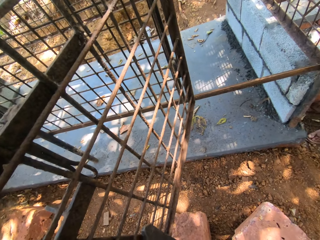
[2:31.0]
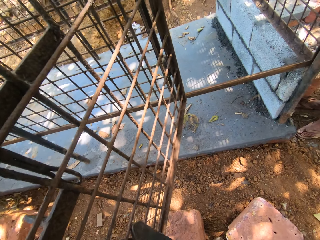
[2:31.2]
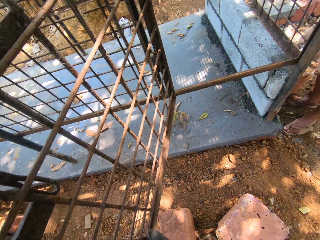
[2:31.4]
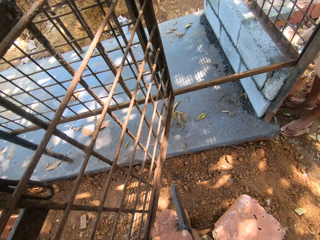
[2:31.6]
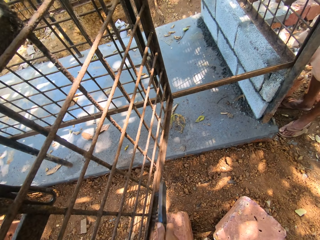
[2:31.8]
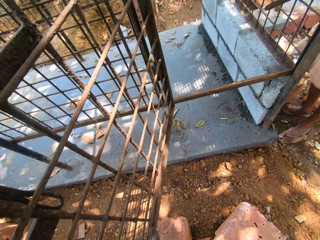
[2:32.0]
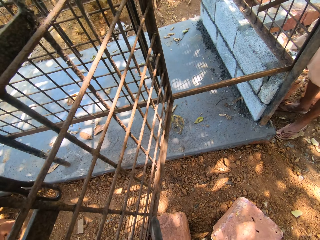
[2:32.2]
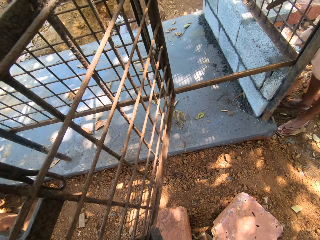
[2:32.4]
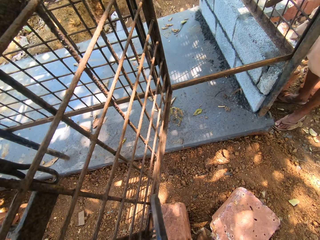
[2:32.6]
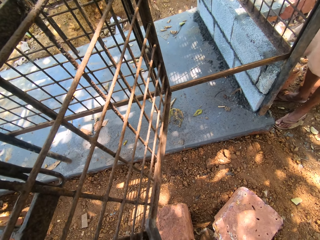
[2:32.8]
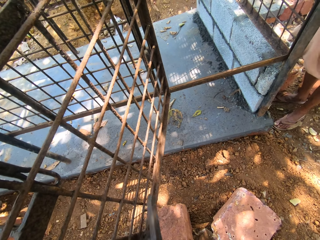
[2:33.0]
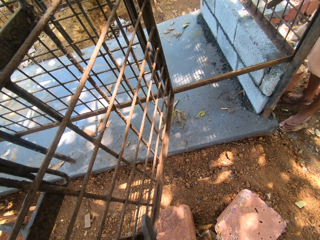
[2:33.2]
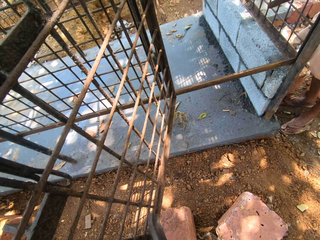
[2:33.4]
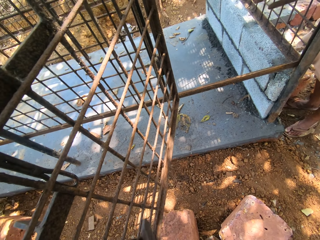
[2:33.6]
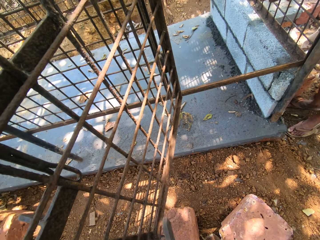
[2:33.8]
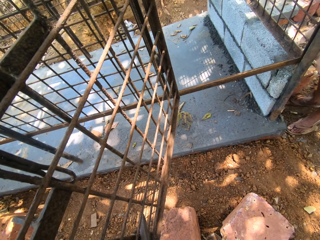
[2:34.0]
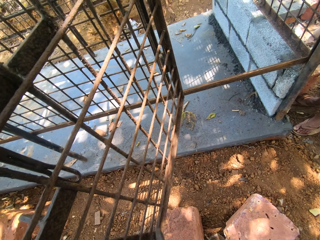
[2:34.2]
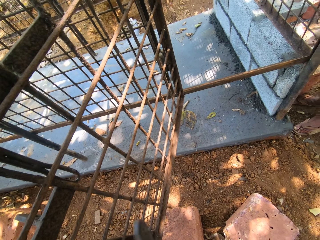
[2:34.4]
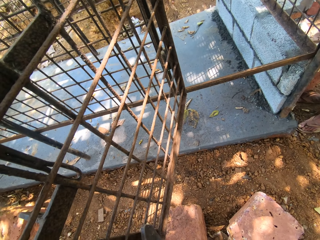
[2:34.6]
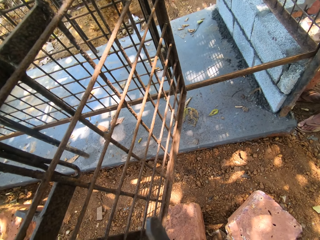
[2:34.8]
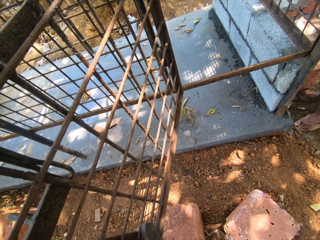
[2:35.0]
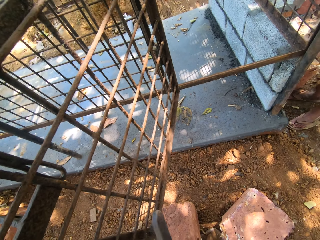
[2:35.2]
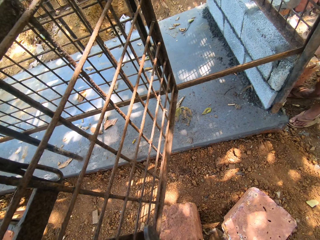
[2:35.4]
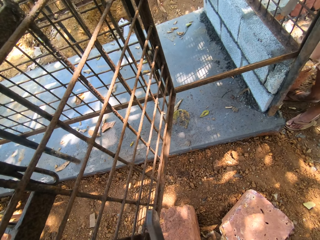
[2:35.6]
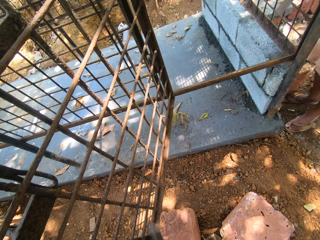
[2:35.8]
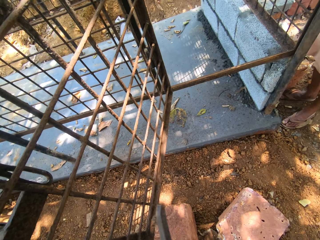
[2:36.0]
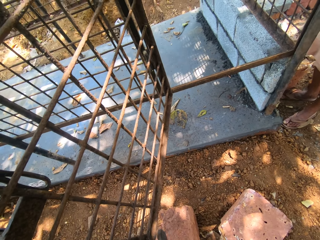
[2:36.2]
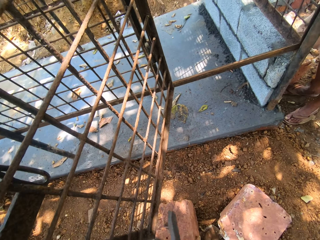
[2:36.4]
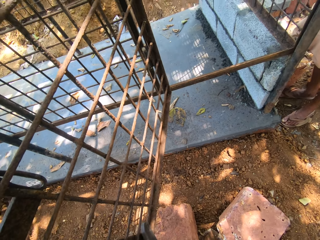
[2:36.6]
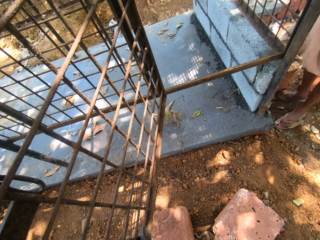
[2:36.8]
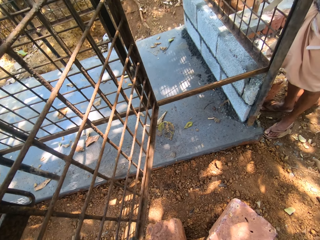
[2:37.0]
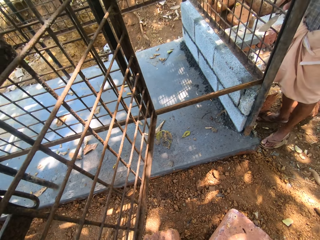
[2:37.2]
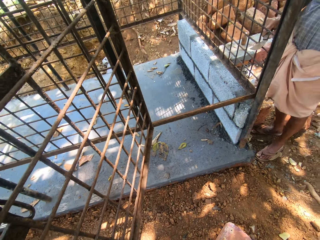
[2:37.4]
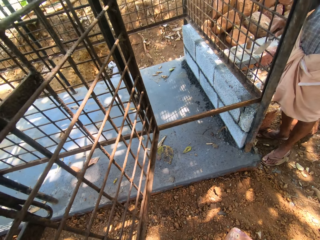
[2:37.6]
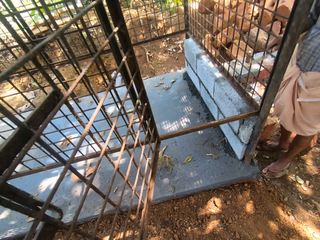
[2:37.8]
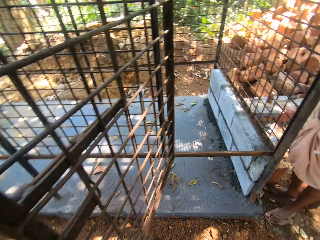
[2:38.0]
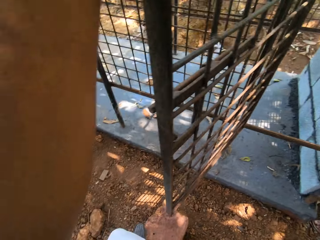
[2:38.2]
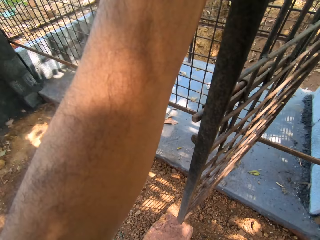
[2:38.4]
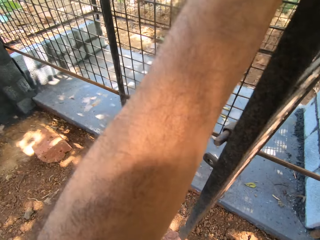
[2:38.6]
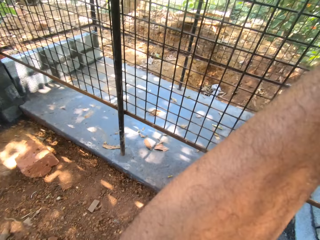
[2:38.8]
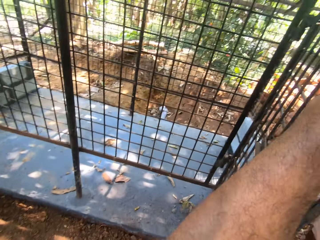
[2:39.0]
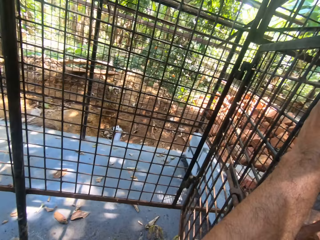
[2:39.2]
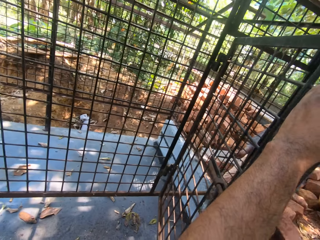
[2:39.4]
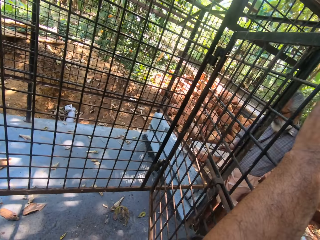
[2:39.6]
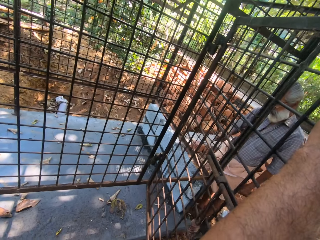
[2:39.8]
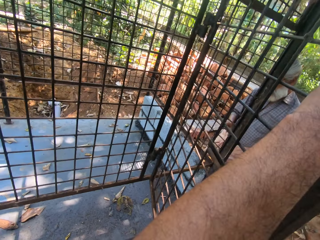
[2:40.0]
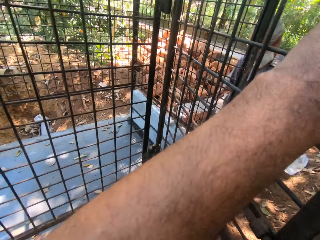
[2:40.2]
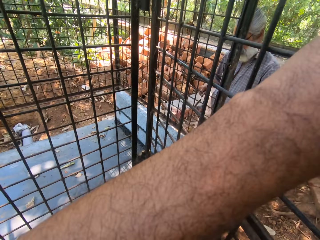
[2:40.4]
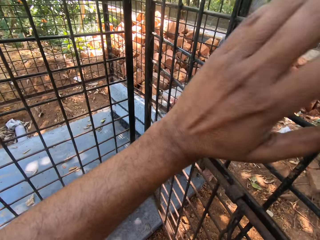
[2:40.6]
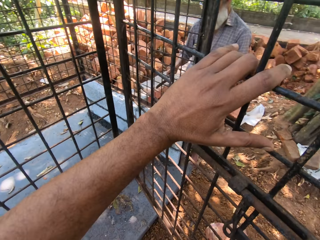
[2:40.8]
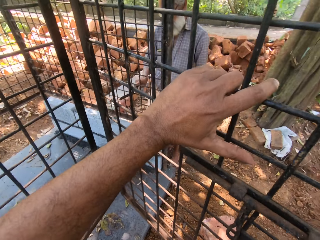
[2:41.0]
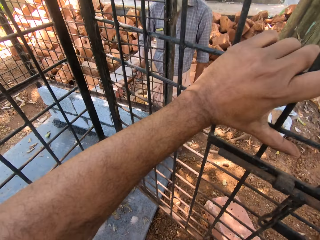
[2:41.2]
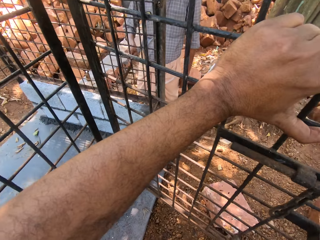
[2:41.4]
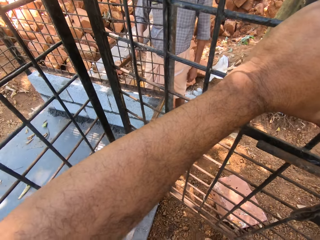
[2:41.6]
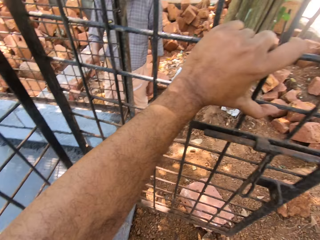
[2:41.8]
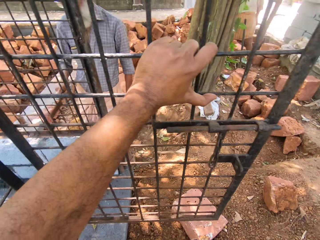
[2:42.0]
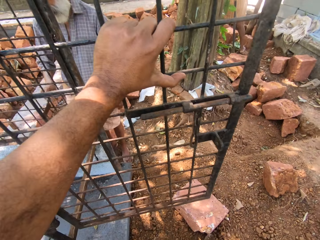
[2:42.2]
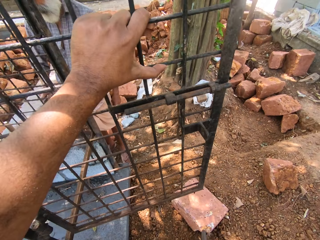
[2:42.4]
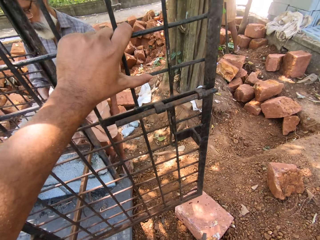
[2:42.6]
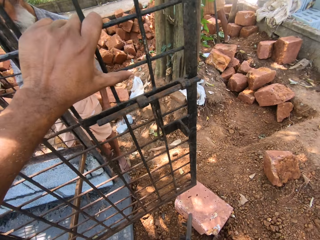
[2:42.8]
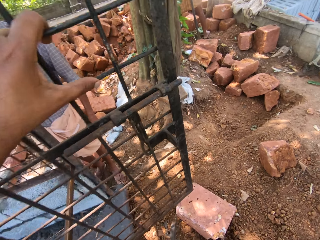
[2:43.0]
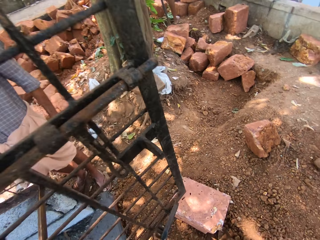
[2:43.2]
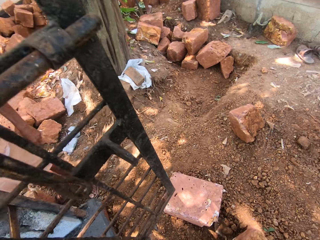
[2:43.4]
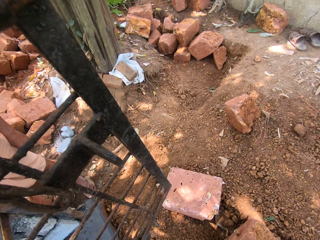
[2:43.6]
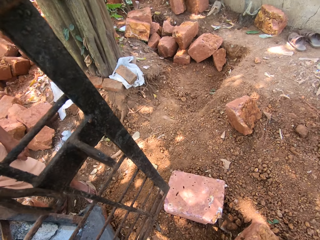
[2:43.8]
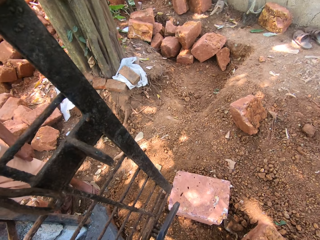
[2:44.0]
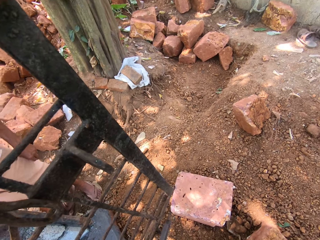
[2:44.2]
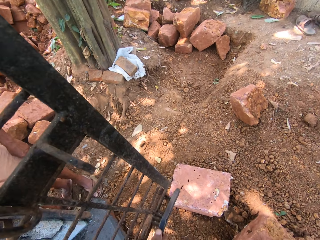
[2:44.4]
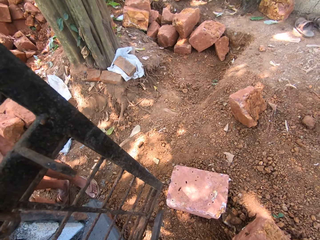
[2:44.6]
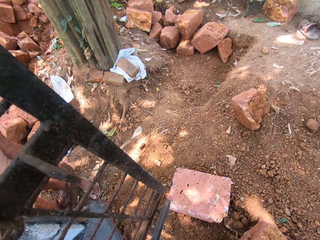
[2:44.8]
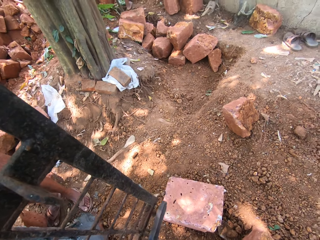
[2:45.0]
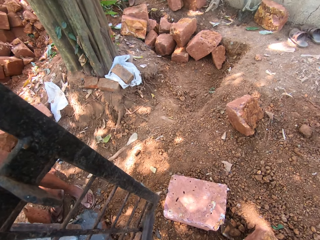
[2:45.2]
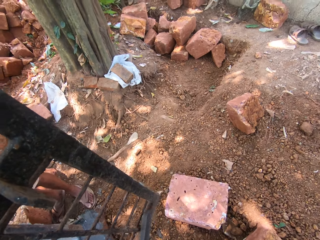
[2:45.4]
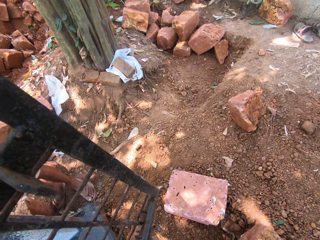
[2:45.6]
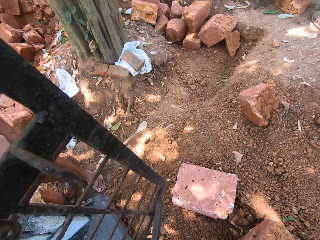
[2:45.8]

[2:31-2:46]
A person moves the hand on the metal. The camera wearer turns around. They move the hand on the metal. They hold a grill. They scratch the metal. They turn around. The person scrubs the grill with a metal bar.

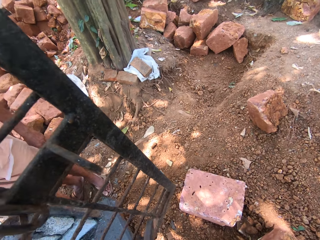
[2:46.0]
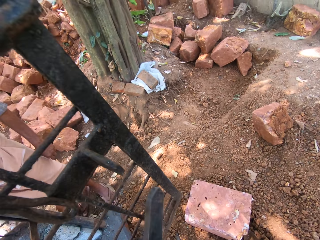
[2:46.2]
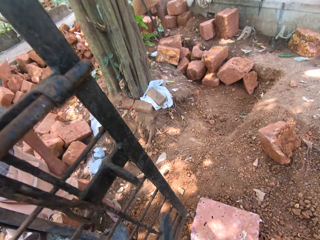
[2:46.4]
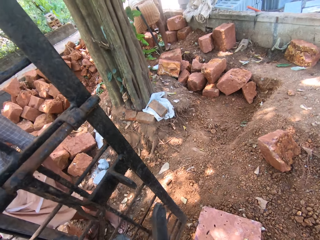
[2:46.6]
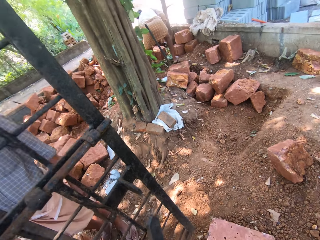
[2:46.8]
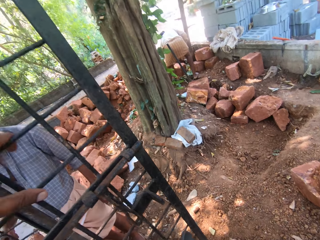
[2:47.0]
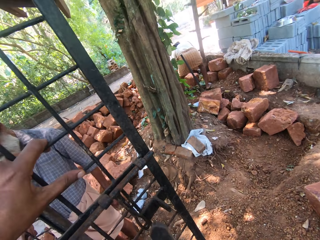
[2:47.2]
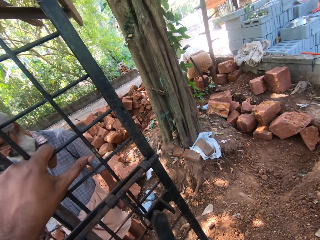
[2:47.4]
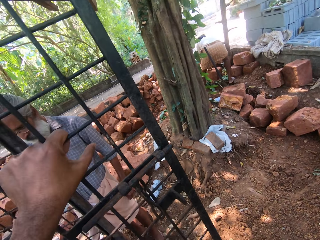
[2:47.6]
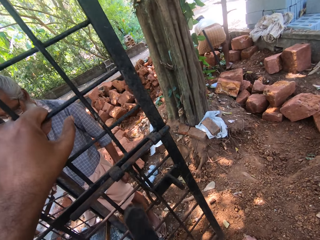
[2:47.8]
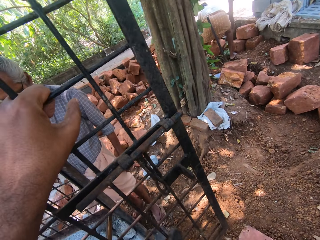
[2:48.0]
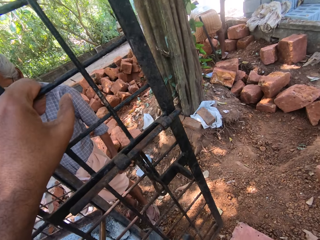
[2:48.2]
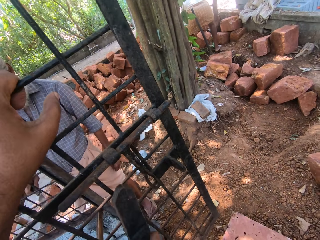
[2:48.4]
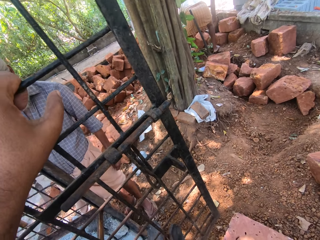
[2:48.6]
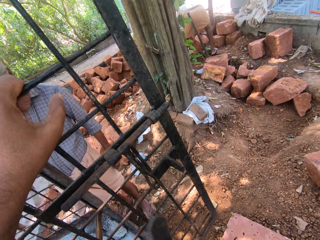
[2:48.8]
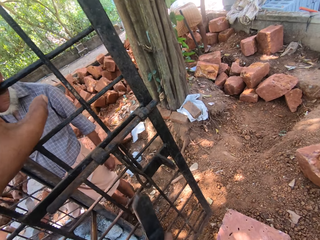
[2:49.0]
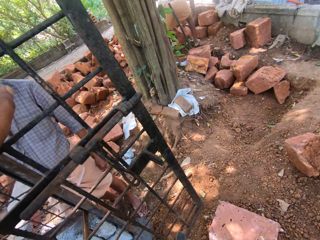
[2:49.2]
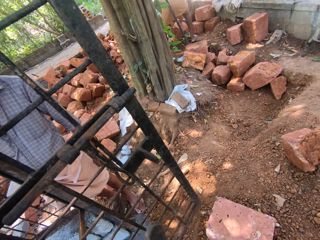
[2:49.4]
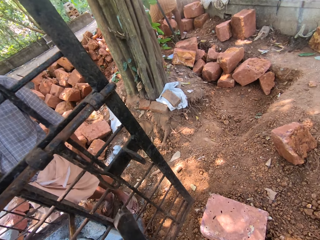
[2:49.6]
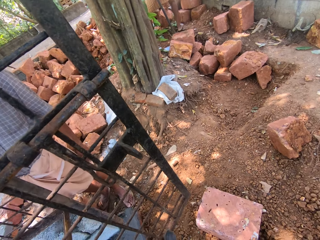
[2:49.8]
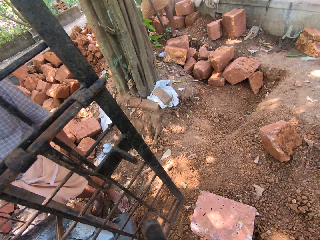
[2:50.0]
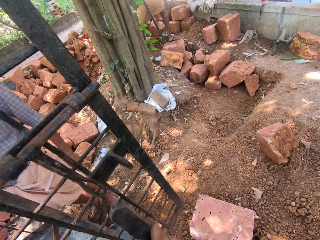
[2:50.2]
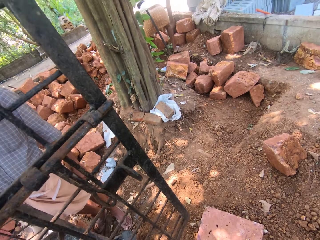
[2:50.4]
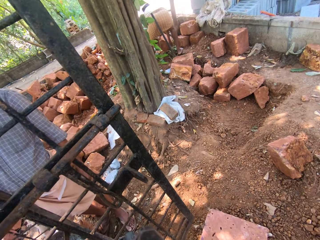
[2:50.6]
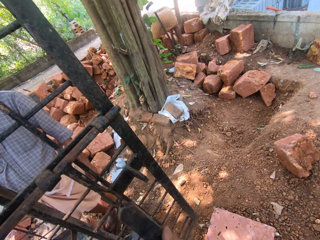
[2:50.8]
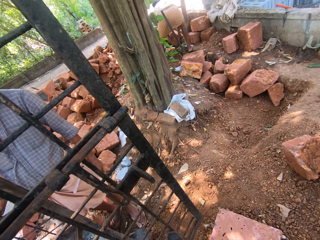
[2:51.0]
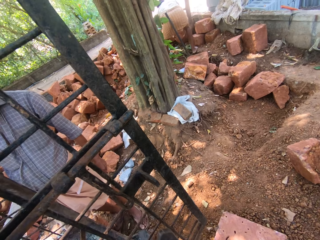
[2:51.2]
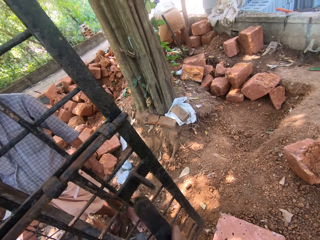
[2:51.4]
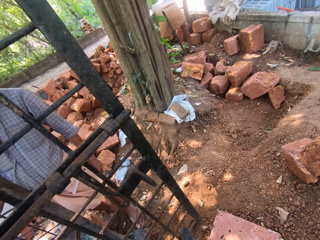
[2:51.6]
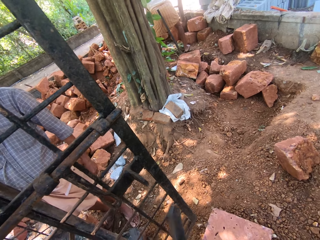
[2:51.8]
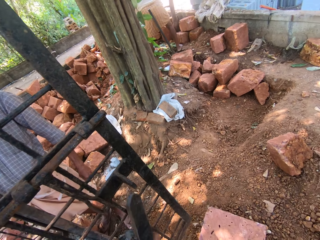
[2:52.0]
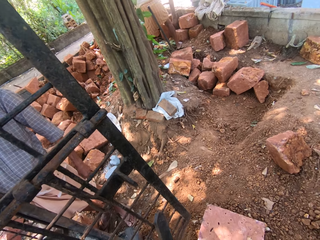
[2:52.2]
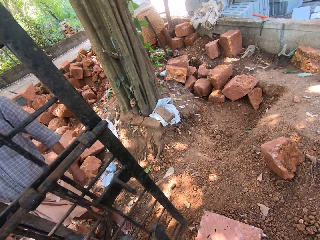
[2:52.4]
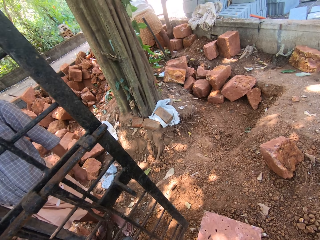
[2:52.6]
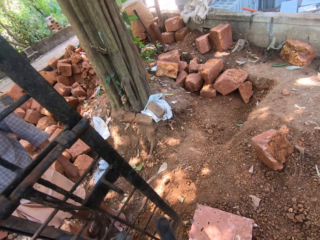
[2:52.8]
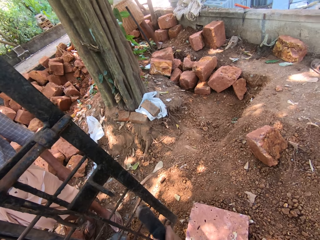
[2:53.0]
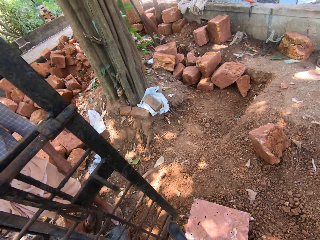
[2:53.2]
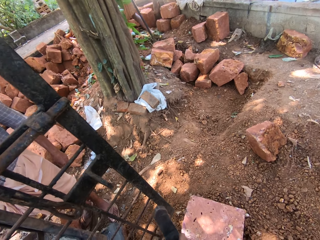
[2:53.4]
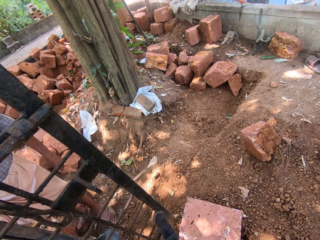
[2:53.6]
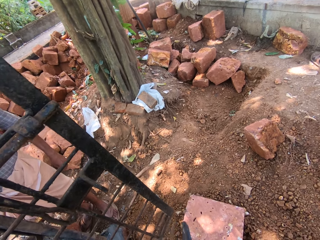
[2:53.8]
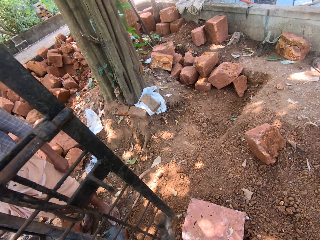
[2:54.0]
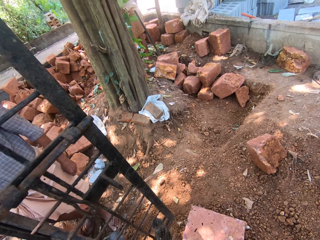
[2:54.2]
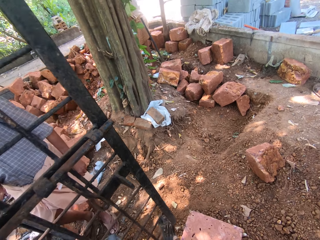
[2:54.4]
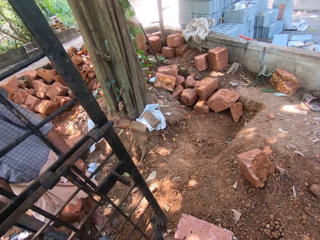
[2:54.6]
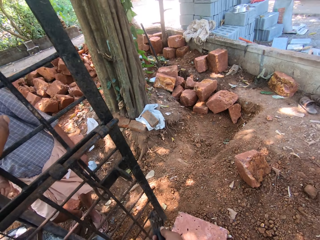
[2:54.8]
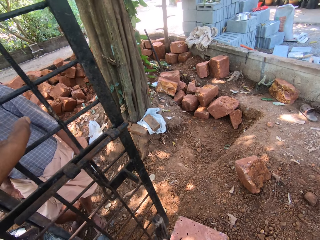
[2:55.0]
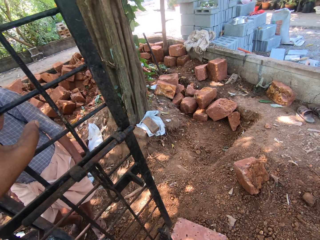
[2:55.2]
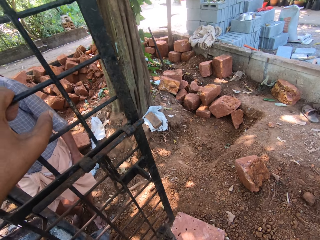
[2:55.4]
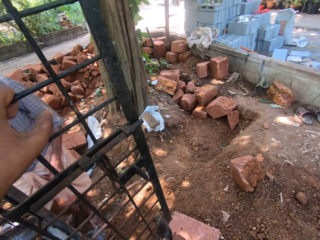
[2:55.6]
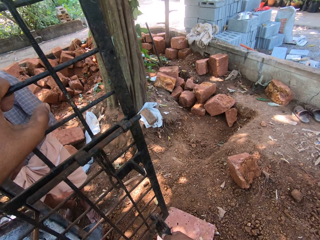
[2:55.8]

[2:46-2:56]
A person holds the stone. The person moves the stone aside.
